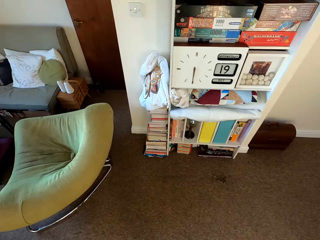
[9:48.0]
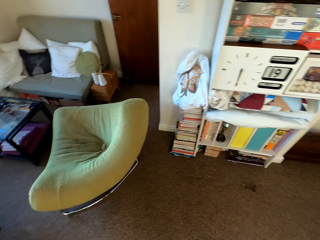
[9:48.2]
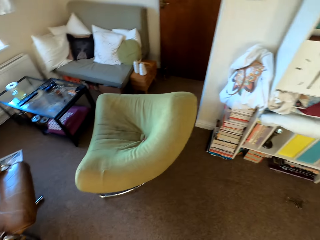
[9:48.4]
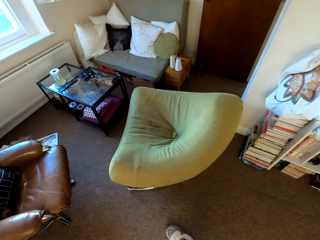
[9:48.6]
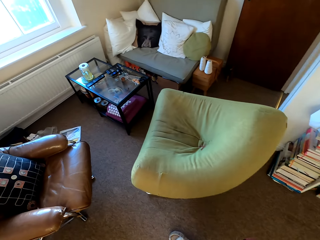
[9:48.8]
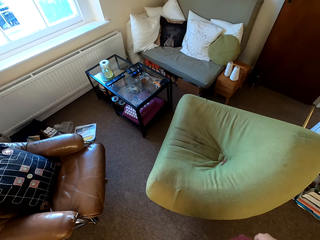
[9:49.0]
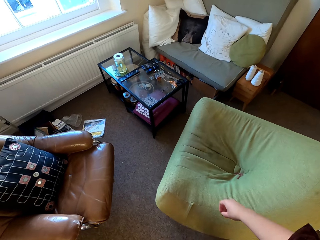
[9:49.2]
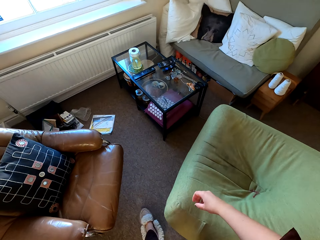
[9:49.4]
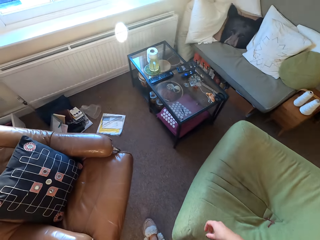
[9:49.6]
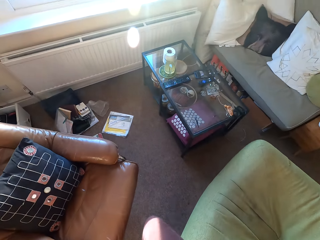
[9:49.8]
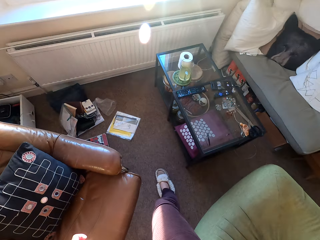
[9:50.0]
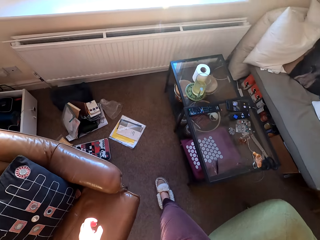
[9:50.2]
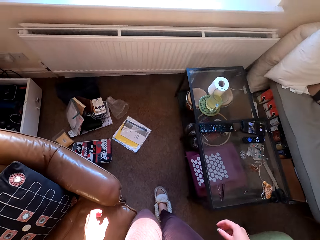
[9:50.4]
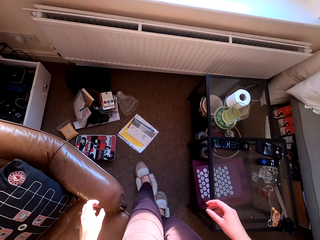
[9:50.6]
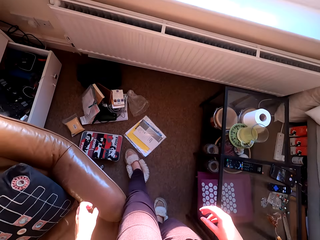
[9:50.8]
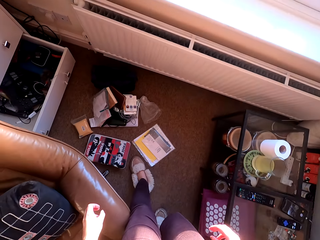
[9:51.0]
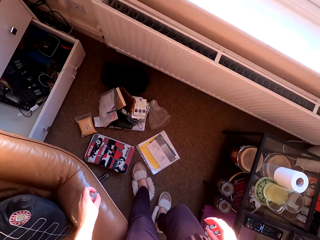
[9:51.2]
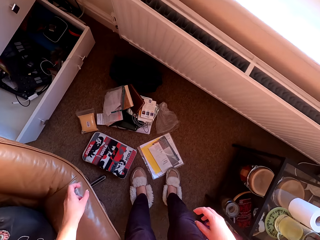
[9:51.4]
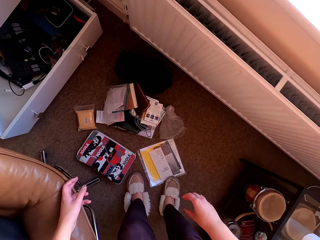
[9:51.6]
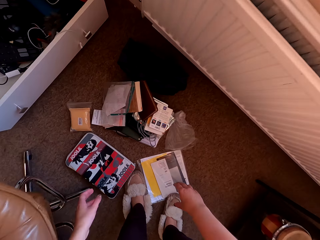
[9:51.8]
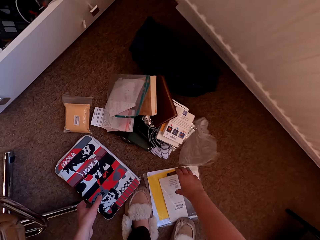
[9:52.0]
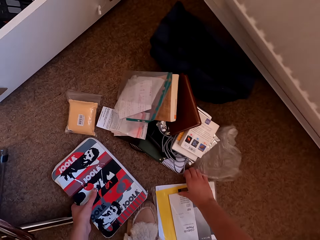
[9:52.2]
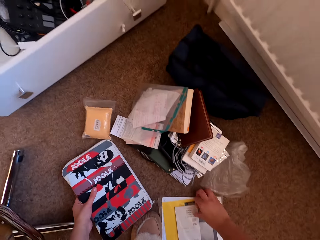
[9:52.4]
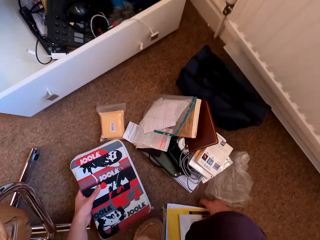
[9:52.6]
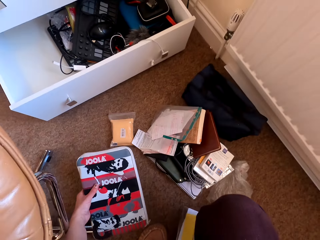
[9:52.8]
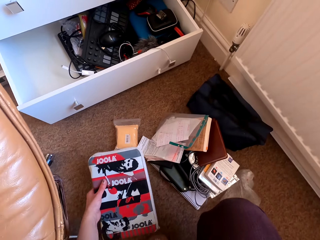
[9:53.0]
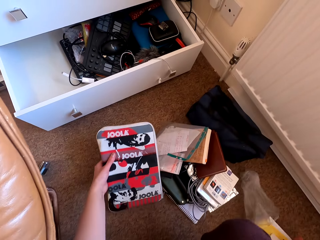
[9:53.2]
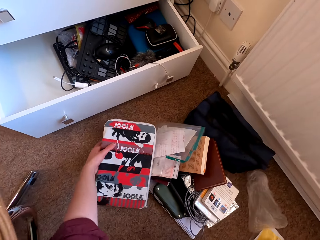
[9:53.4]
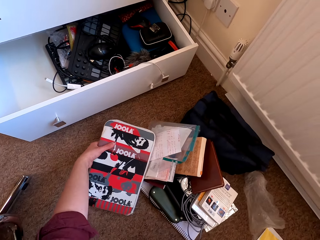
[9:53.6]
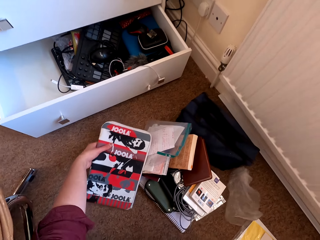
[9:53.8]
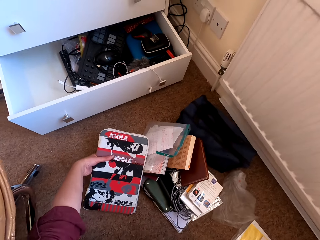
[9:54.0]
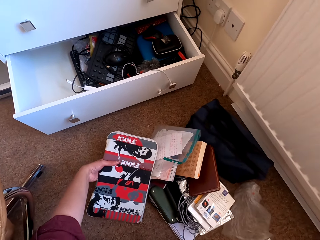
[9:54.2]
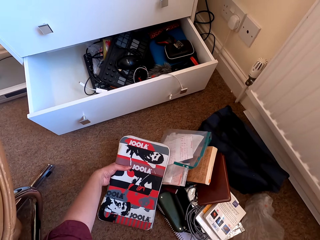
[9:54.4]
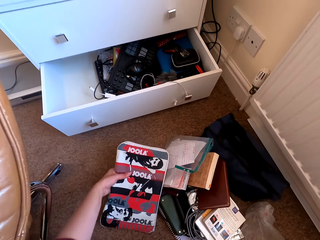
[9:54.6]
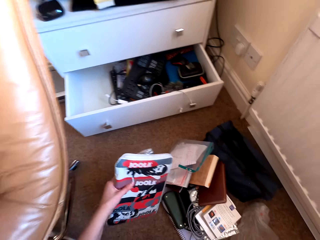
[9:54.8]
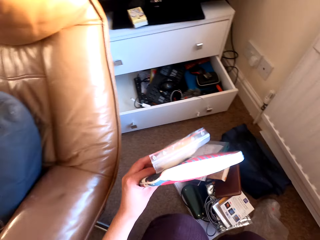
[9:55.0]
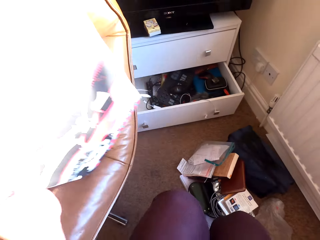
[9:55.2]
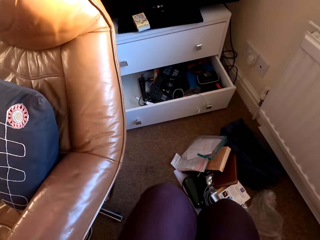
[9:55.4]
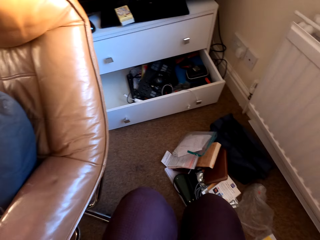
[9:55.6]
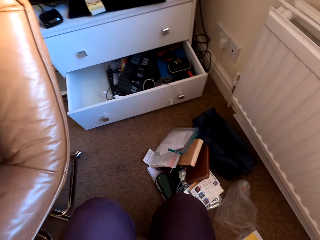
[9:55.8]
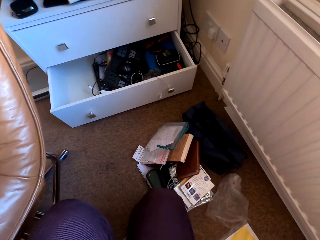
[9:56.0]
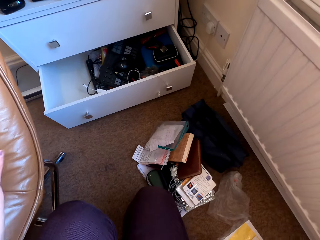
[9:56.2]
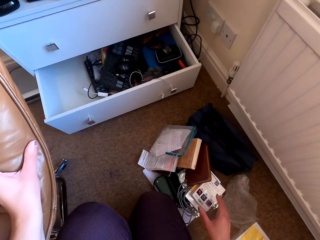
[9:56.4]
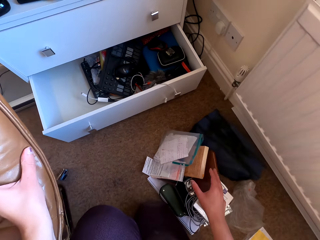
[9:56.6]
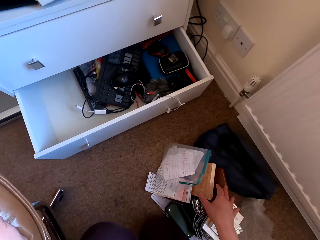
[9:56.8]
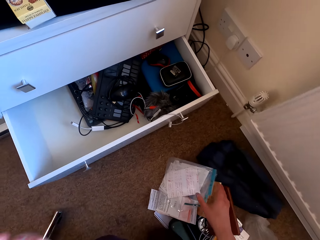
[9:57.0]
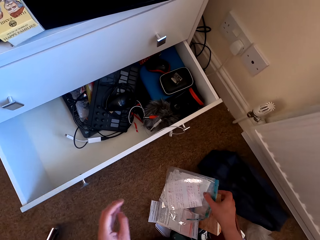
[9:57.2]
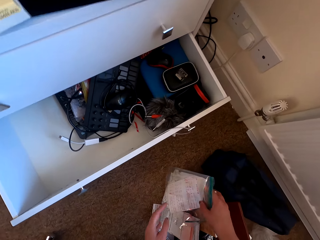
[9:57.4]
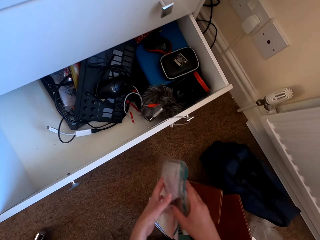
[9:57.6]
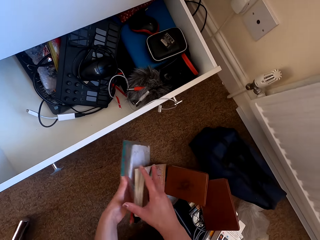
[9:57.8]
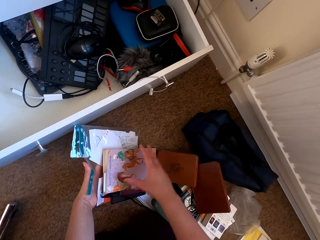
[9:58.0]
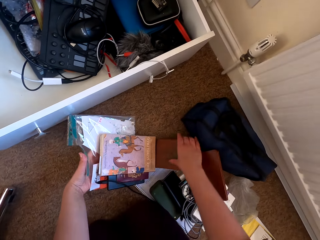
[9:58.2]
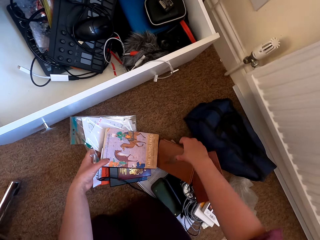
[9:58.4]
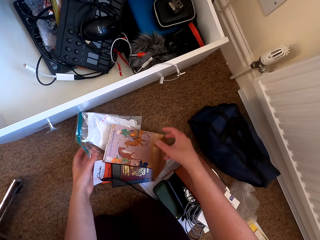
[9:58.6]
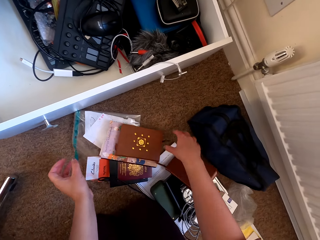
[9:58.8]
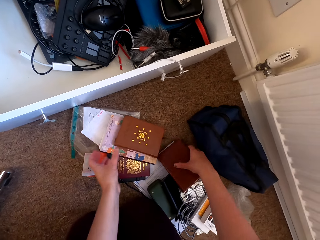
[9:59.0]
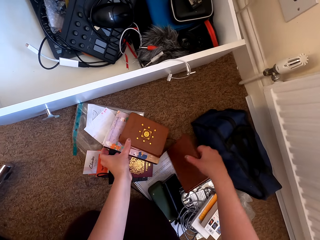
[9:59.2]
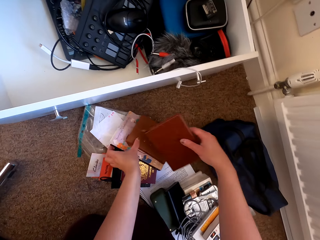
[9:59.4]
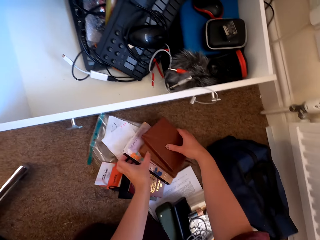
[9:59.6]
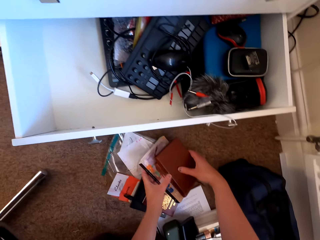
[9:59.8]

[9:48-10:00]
The camera wearer walks around. They pick up a book. They put the book on the chair. They pick up the books on the floor. They touch something.

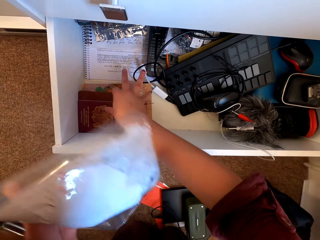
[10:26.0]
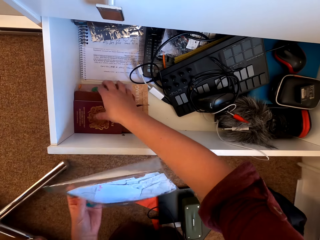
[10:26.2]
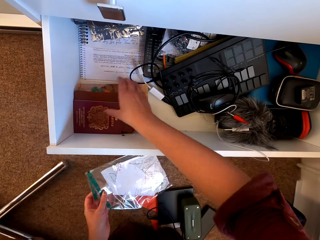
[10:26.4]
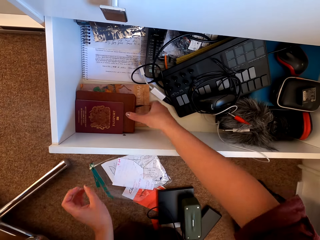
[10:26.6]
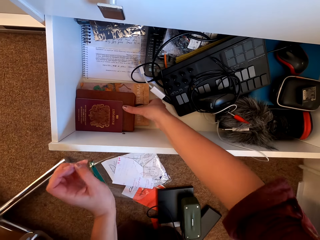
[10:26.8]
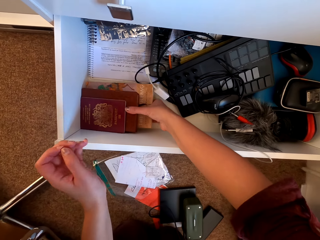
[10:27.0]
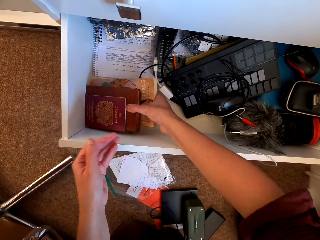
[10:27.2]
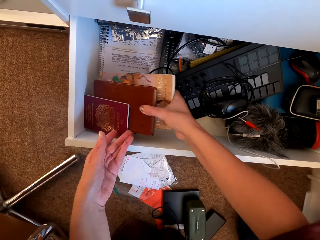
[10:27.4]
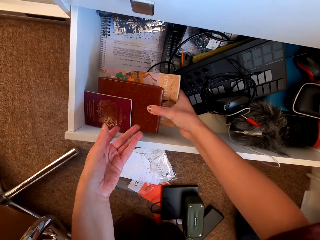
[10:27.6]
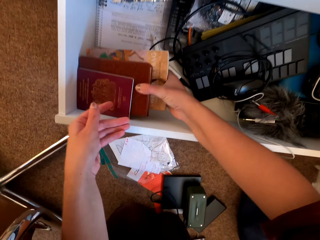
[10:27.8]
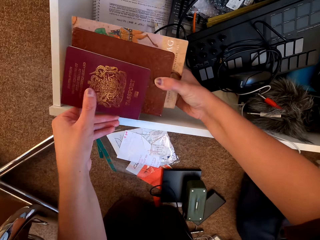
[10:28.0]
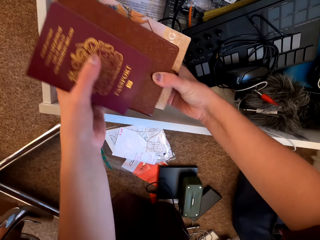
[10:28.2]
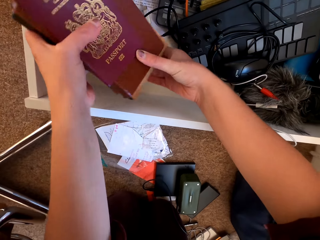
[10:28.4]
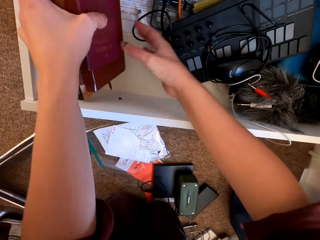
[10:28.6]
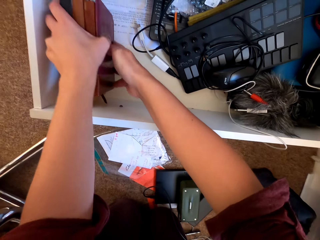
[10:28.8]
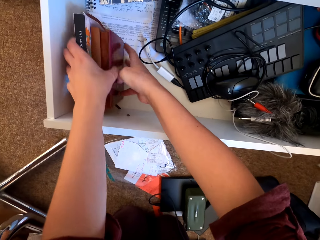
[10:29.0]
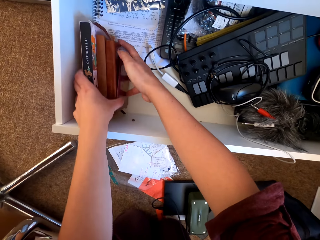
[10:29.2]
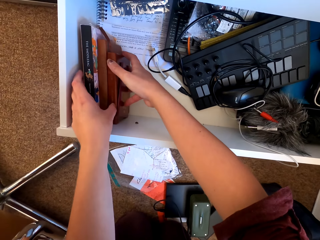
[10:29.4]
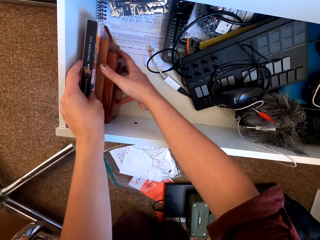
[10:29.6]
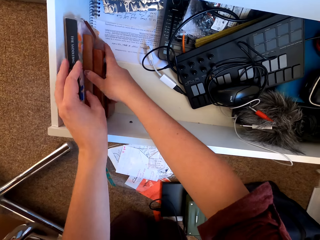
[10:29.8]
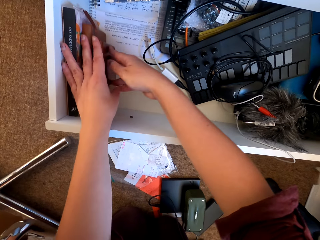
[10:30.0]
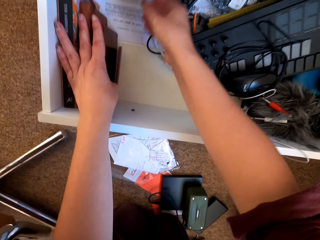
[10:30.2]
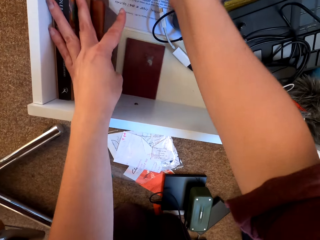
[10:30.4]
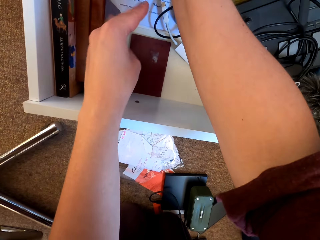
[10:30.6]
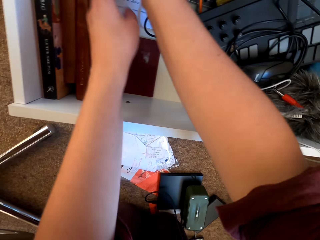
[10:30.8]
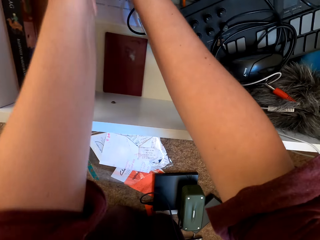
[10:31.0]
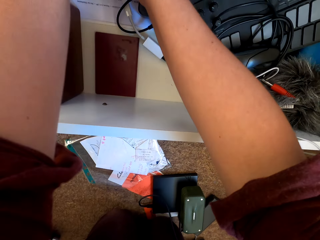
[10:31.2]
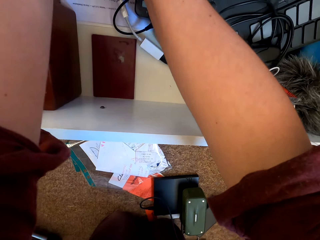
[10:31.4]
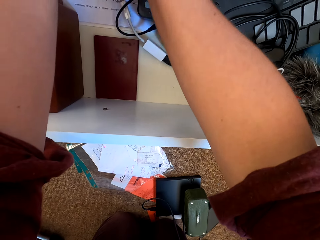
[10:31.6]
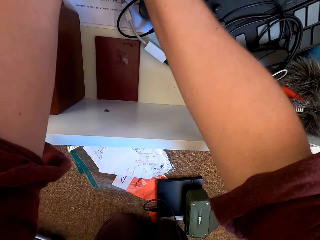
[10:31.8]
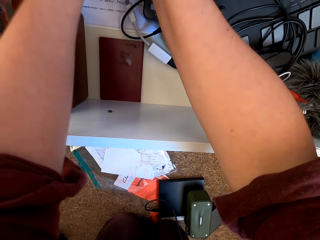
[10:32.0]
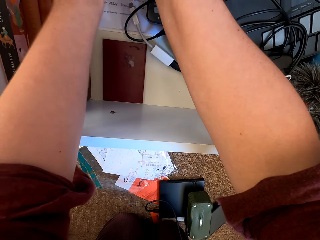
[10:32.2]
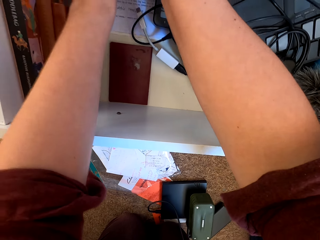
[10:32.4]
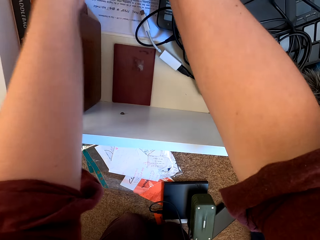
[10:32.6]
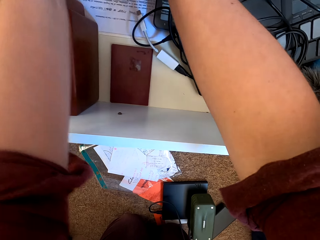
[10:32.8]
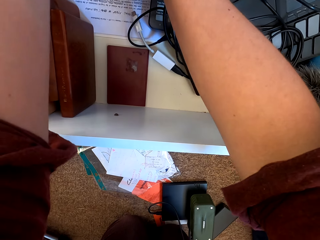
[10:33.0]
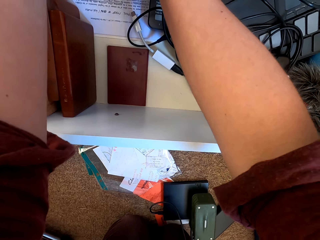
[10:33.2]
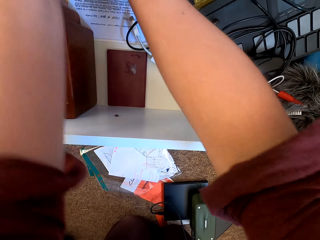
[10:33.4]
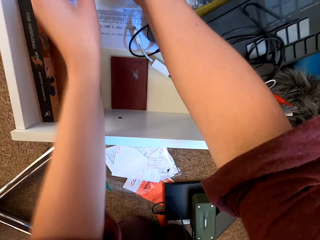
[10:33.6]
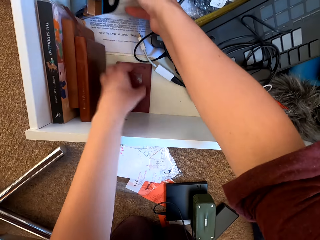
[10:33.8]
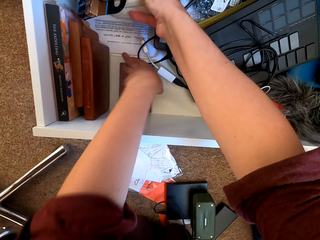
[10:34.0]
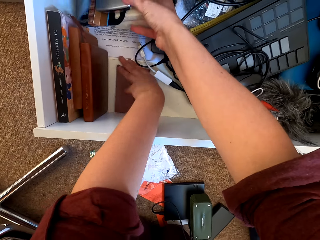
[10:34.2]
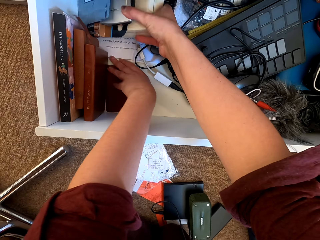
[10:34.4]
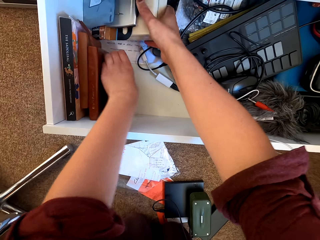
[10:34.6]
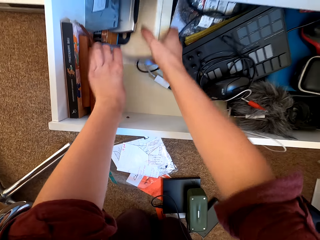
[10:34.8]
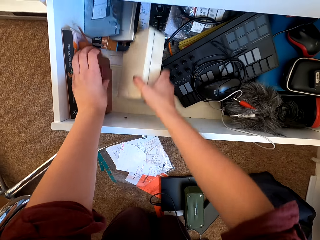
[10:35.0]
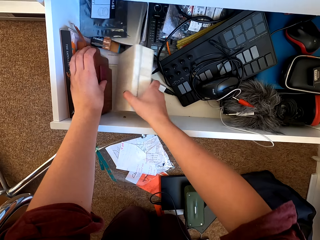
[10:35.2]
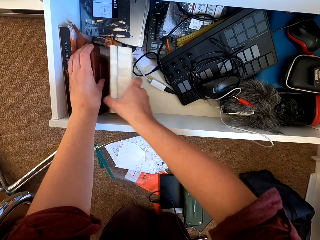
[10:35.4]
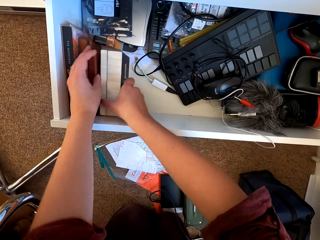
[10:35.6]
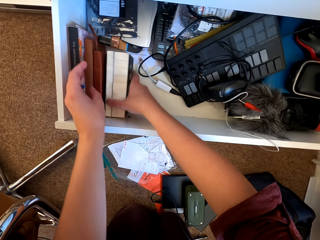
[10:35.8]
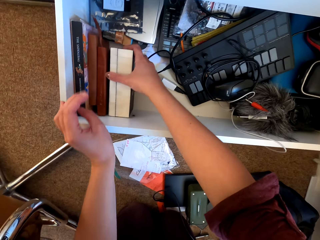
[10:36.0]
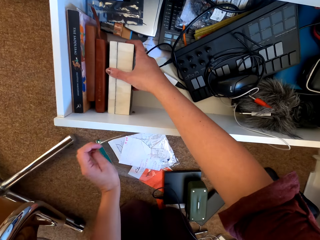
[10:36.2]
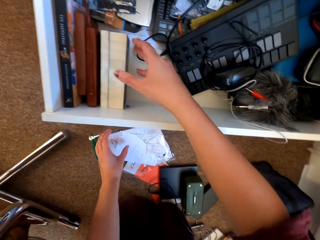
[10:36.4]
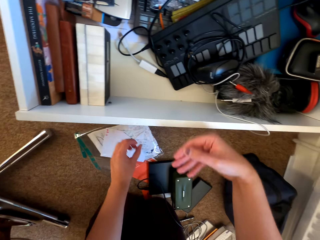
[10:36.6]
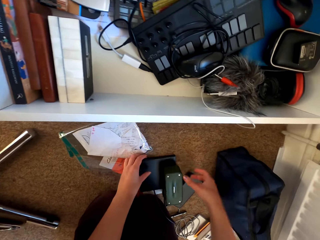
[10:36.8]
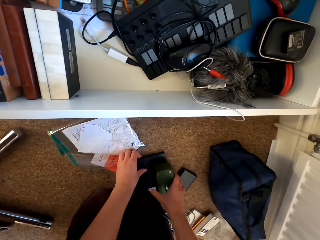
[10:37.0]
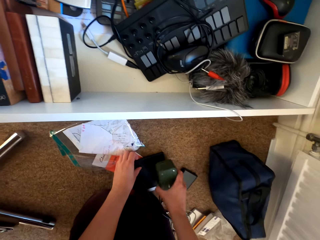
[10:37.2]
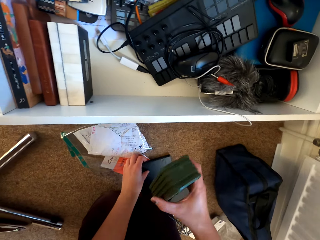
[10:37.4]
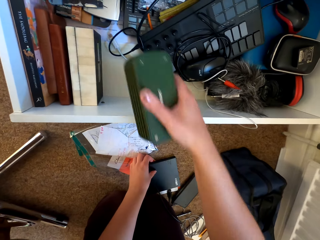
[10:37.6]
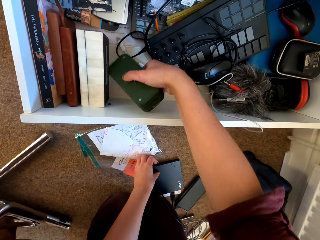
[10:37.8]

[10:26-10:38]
The camera wearer arranges the documents or books in the drawer. They pick up a gadget from the floor.
